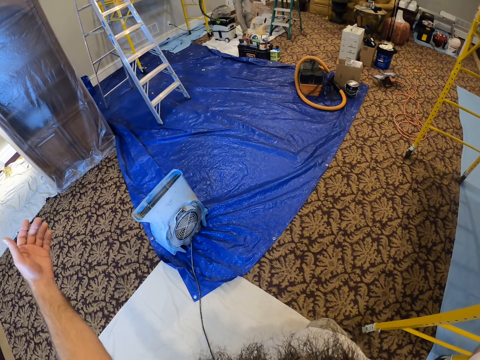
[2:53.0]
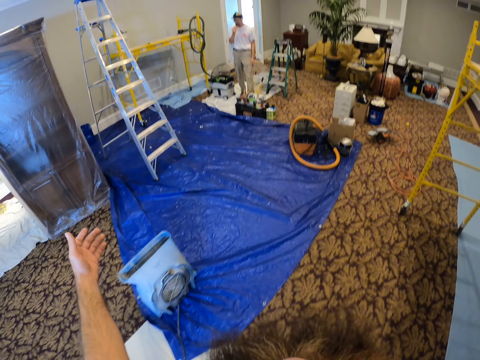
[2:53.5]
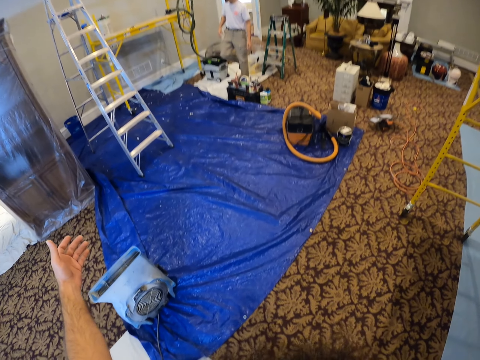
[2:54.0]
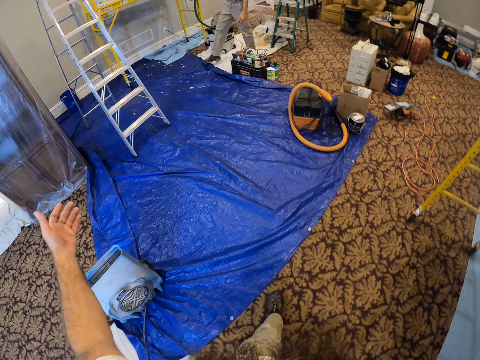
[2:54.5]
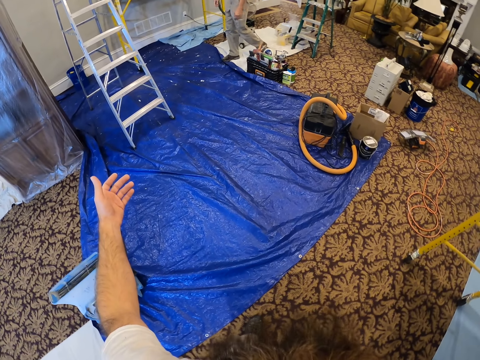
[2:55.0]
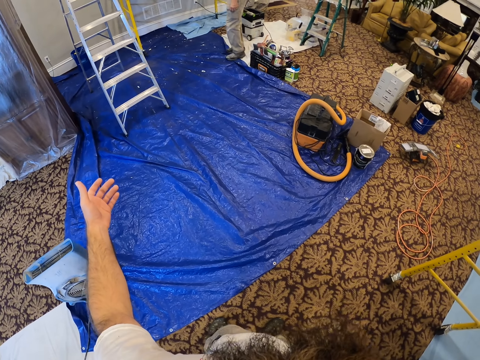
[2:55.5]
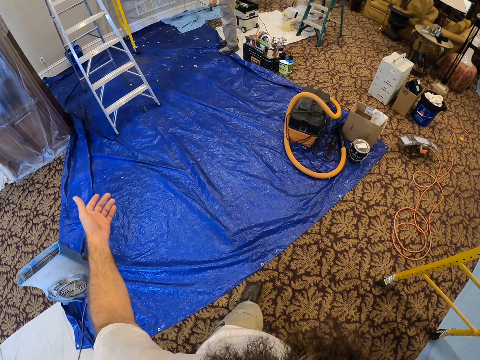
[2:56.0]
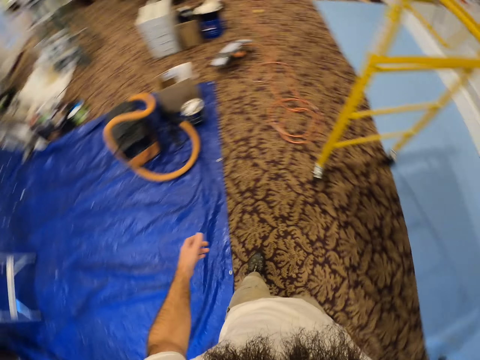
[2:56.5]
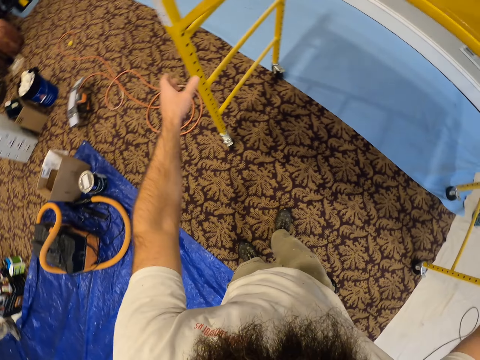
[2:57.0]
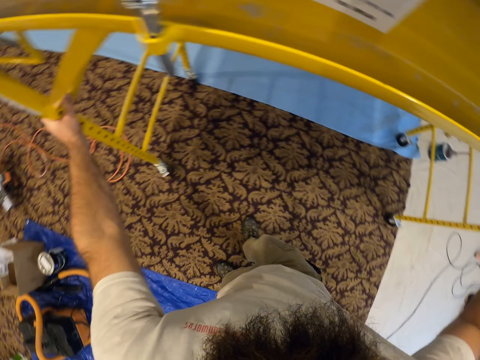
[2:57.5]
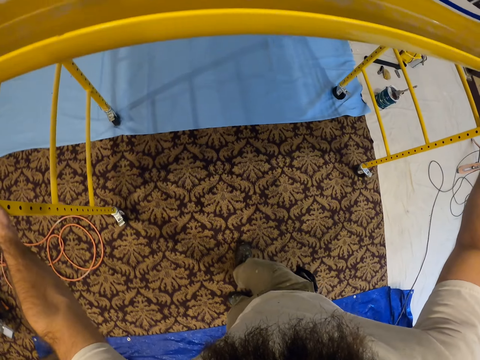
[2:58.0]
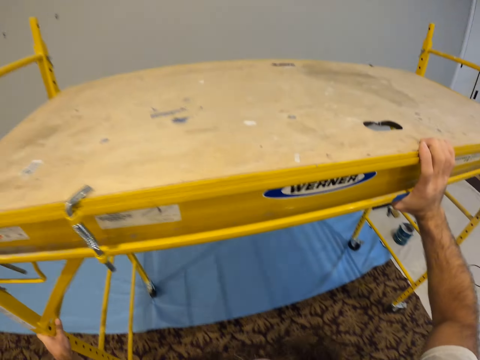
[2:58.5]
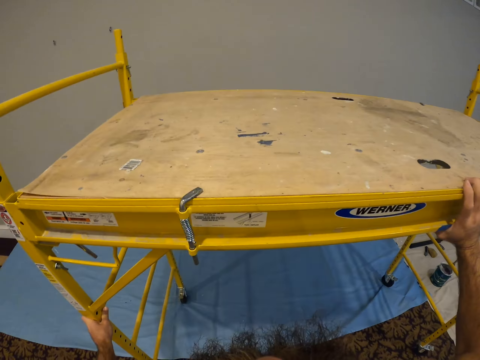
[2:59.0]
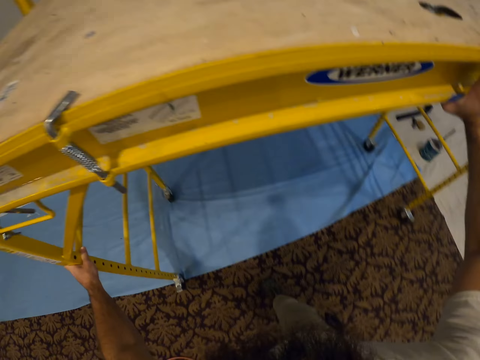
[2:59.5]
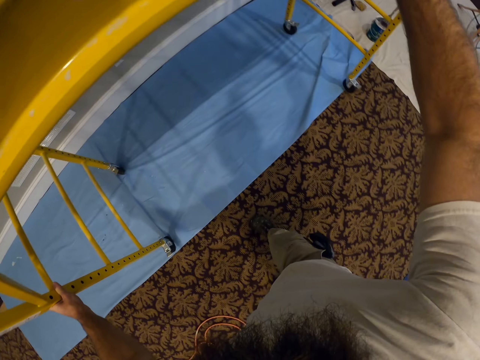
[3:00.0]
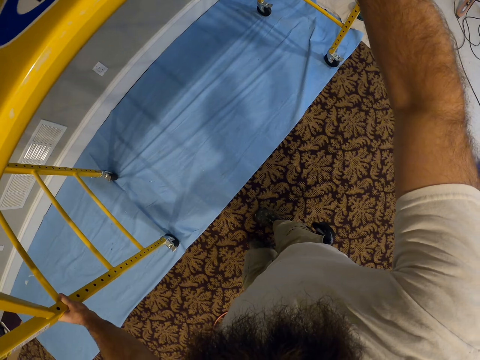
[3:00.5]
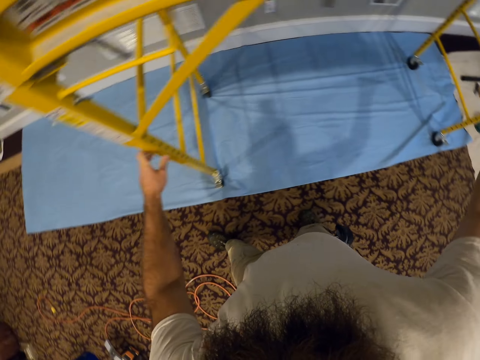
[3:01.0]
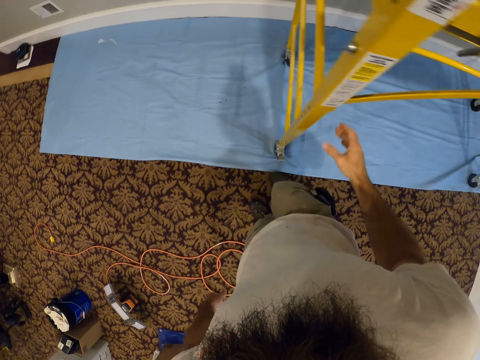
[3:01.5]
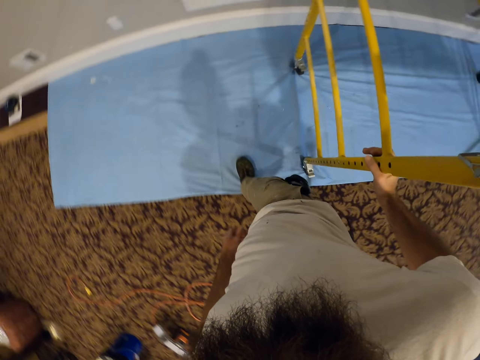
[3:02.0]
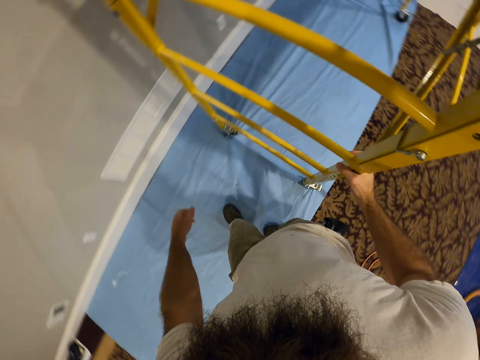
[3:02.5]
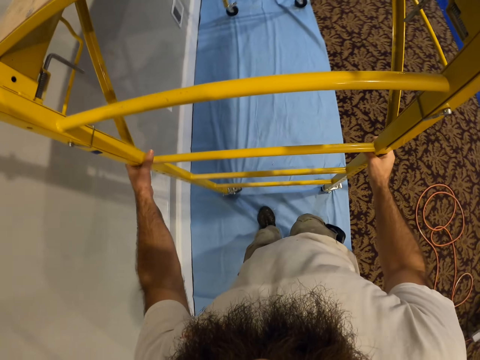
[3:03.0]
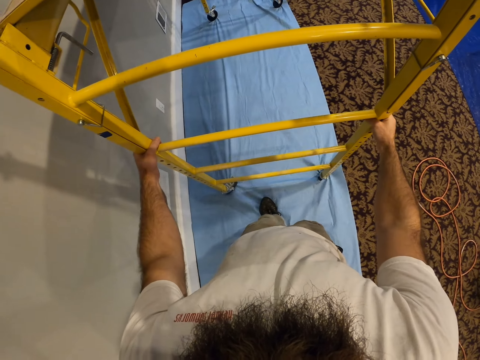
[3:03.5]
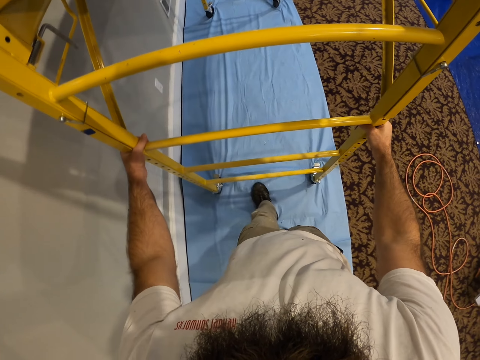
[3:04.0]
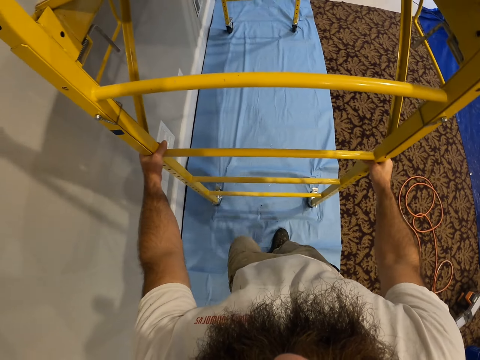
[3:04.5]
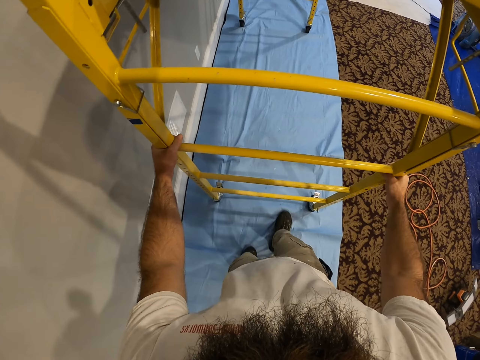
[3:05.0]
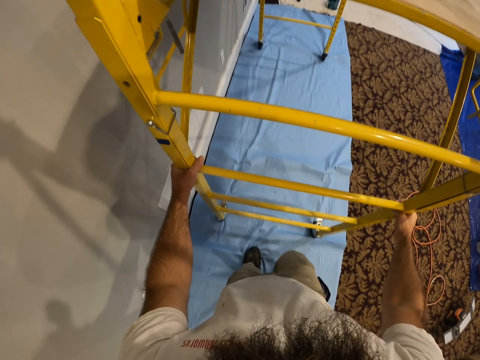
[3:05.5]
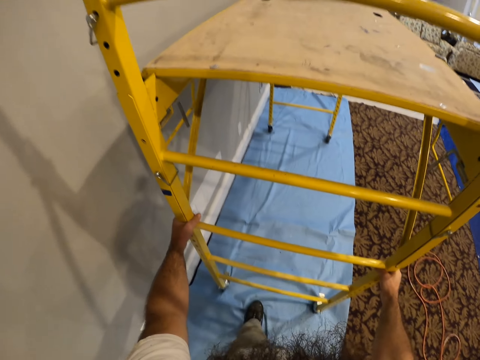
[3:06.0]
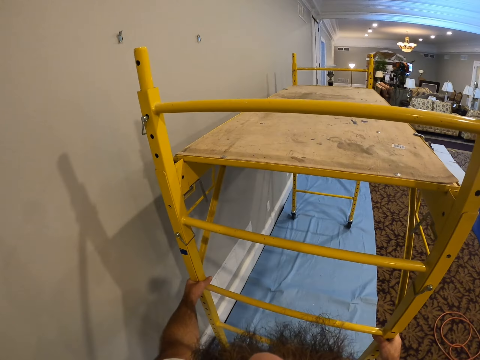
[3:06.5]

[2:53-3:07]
The camera wearer lifts the hands. They walk around. They push the scaffold with both hands. They touch the metal. They move the metal. They pull the scaffold with both hands.

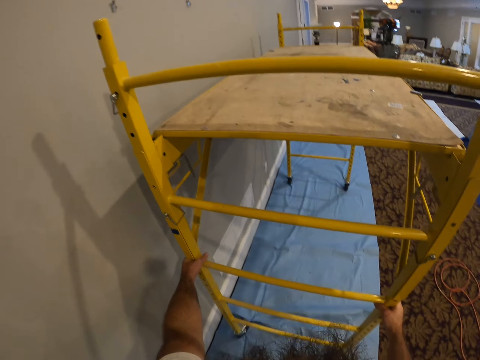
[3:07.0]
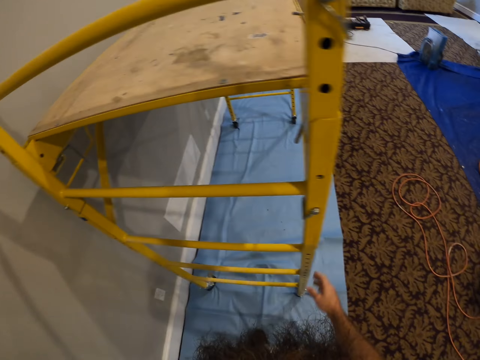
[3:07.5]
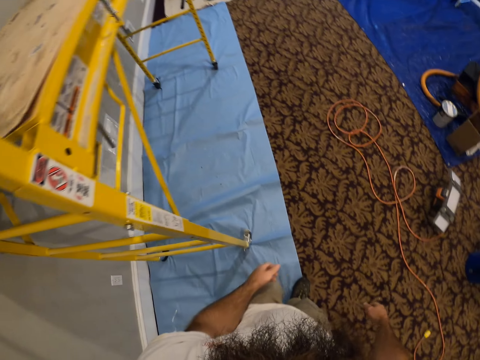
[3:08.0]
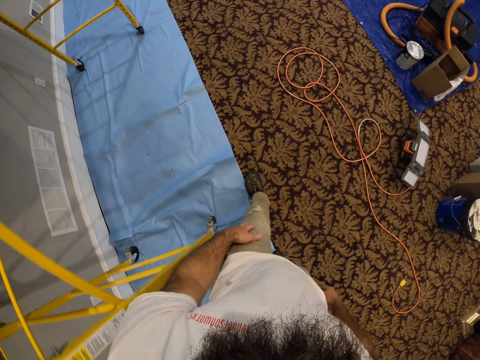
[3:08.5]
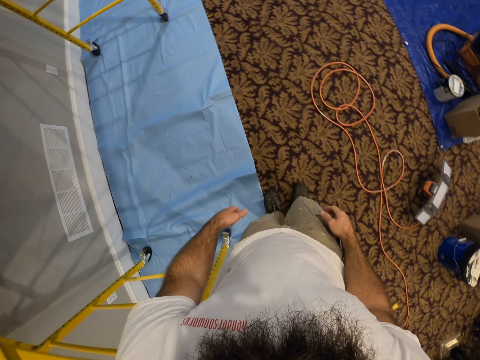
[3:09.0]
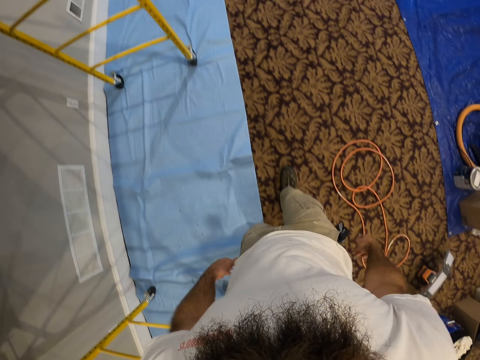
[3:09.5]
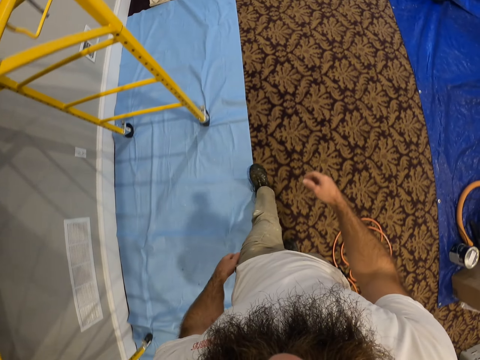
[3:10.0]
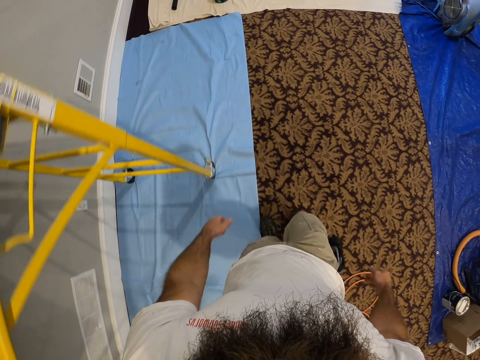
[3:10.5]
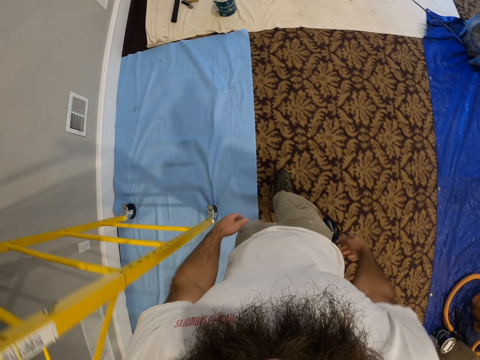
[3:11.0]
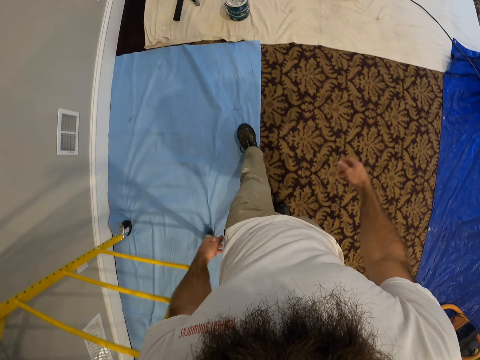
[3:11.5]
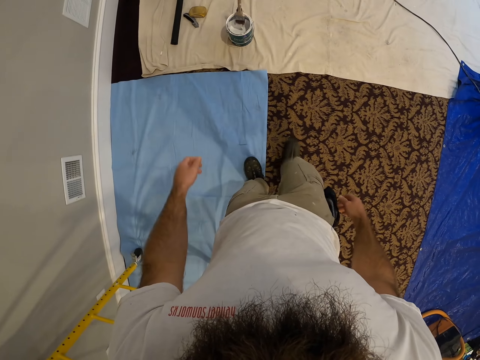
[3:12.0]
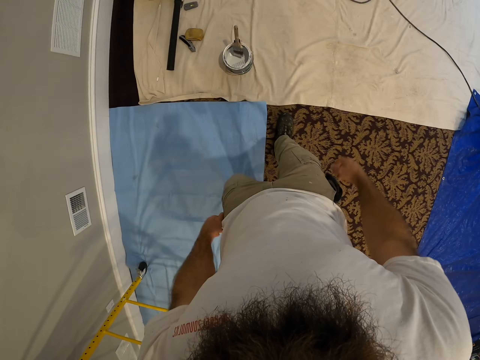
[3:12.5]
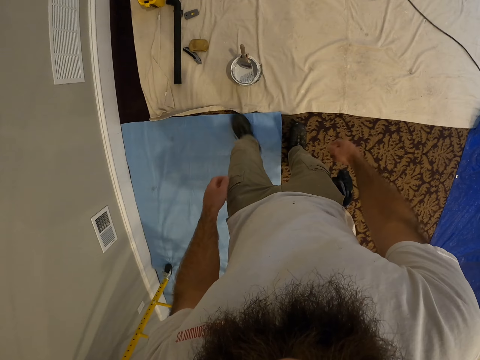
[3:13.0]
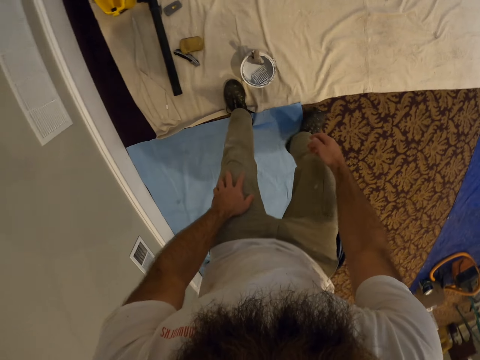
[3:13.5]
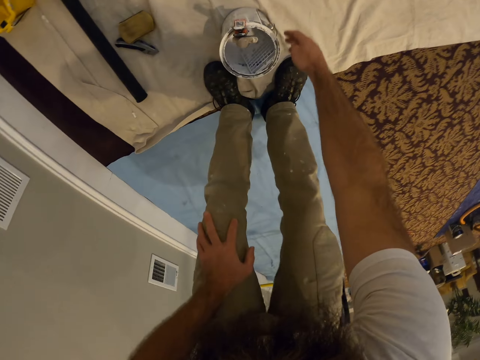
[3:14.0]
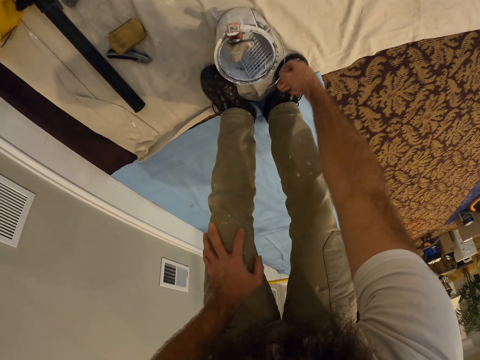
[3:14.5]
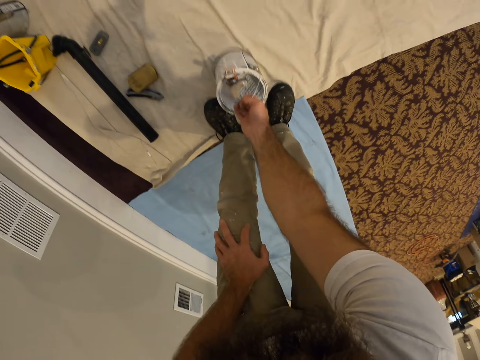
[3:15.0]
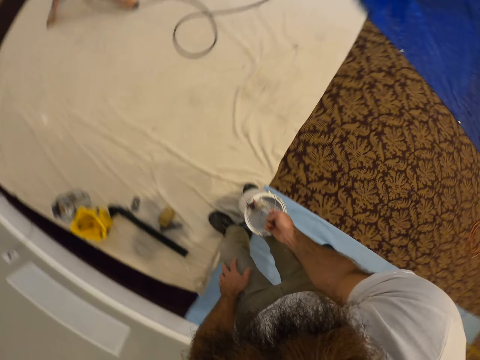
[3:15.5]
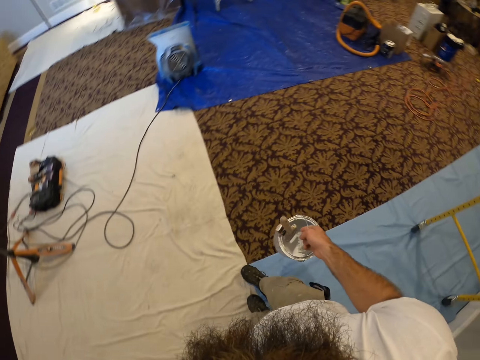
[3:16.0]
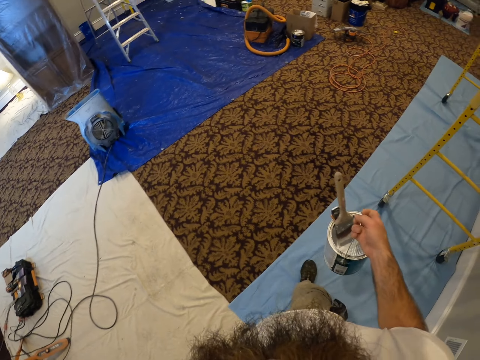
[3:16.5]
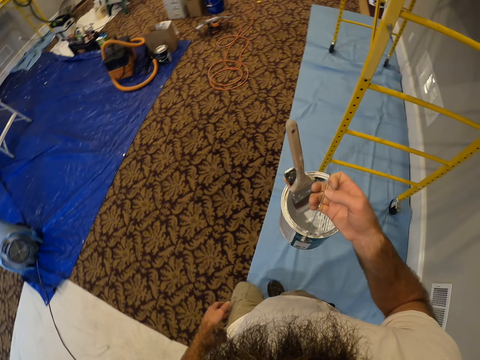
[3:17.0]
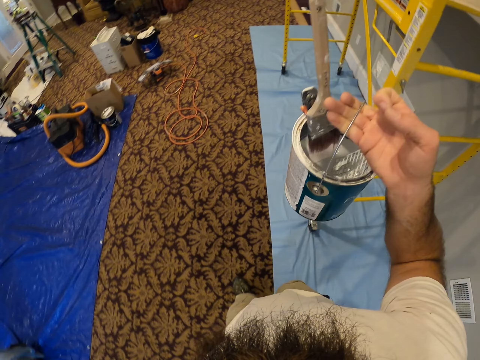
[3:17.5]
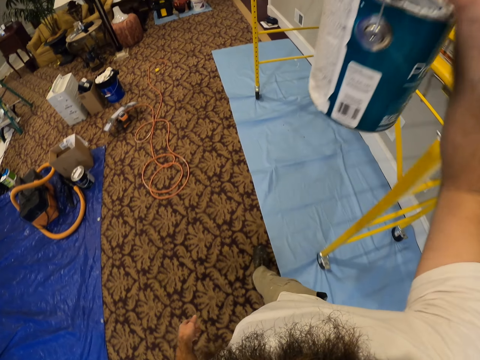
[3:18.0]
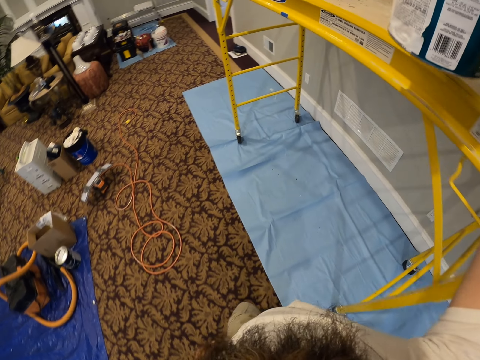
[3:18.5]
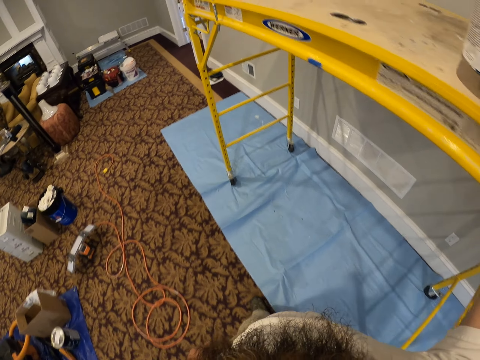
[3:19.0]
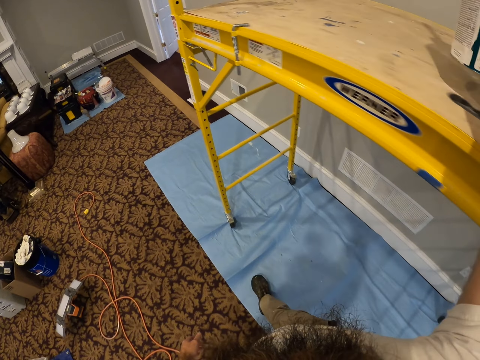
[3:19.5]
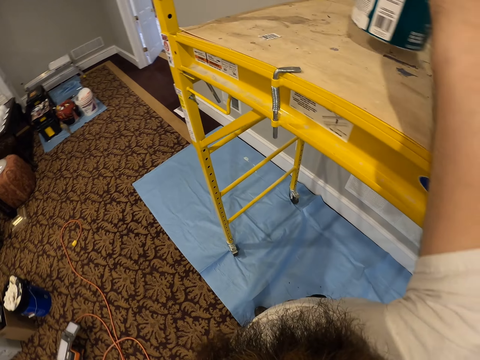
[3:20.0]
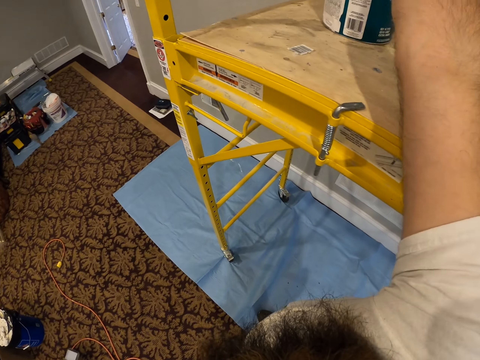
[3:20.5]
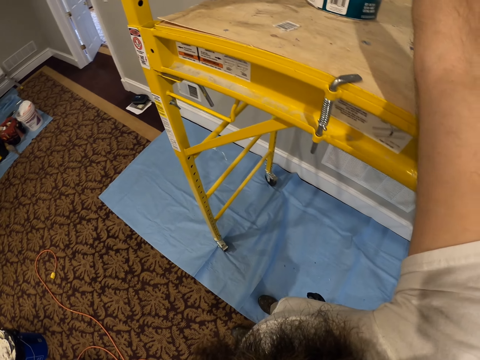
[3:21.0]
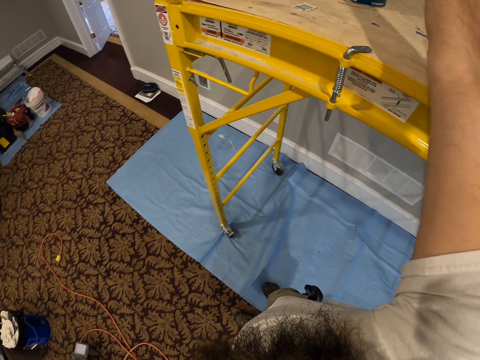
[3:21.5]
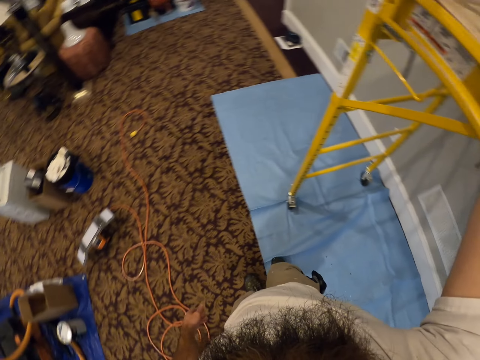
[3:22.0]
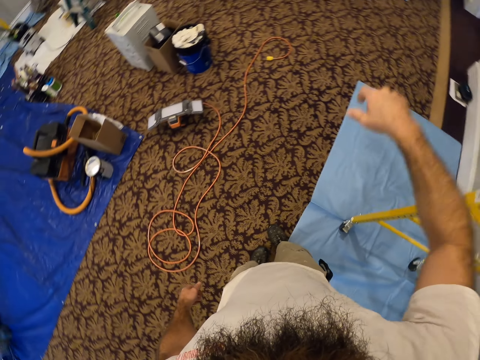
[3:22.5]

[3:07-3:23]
The camera wearer walks around. He picks a bucket of paint from the floor with his right hand. He lifts the paint bucket. He walks around. He drops the bucket of paint on the scaffold with his right hand.
